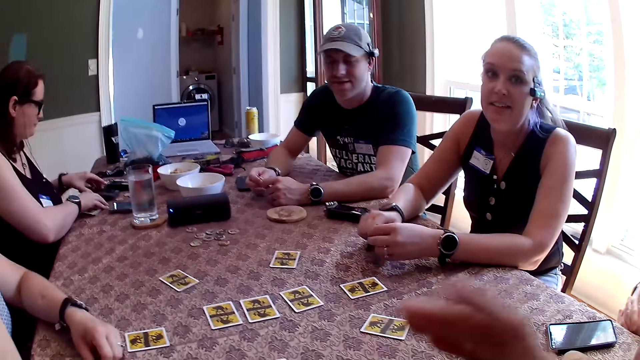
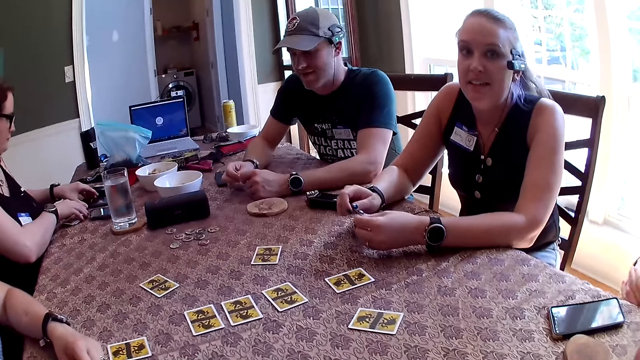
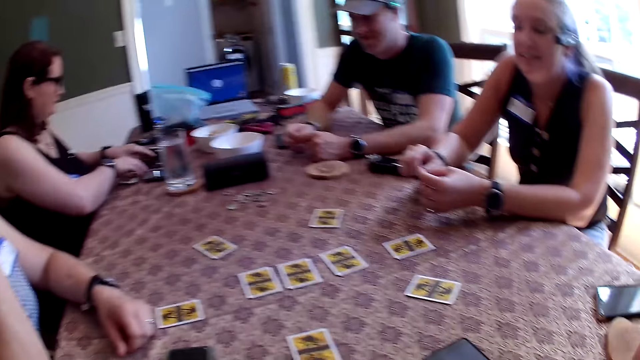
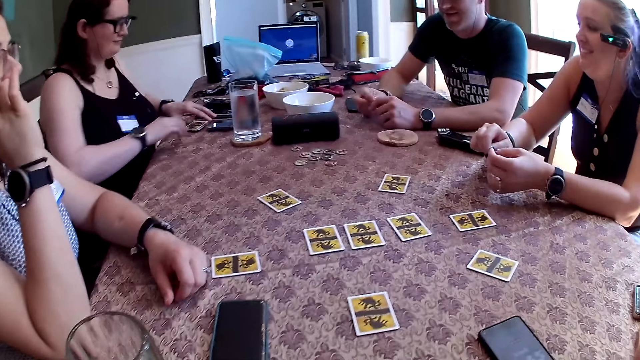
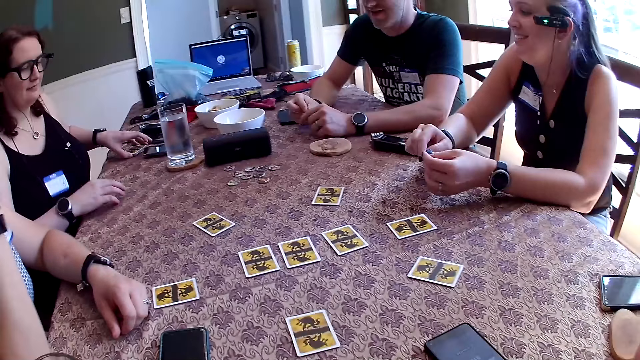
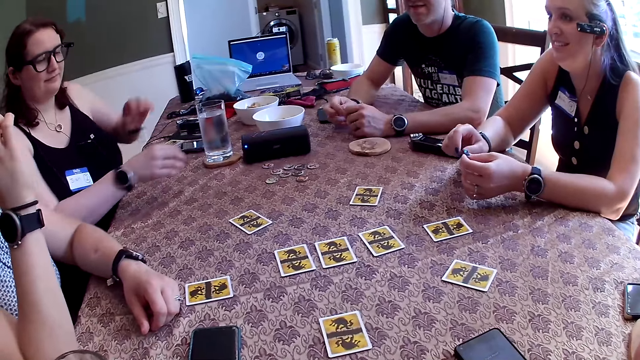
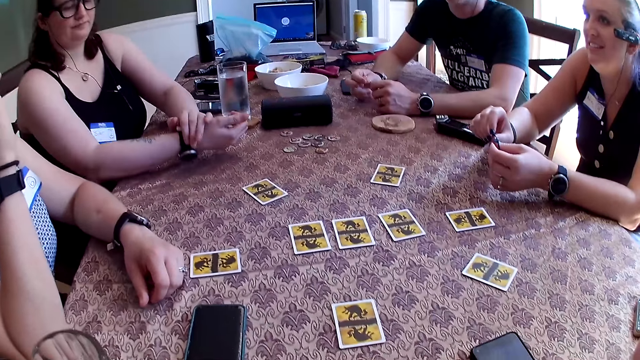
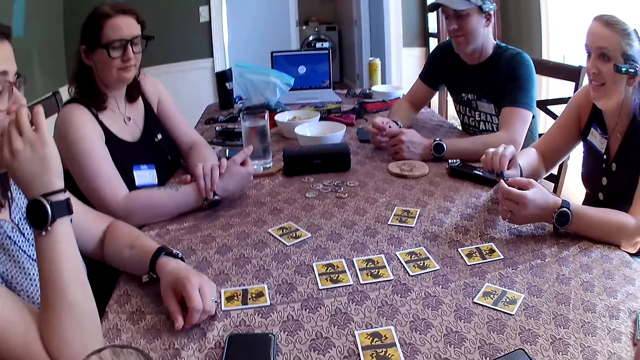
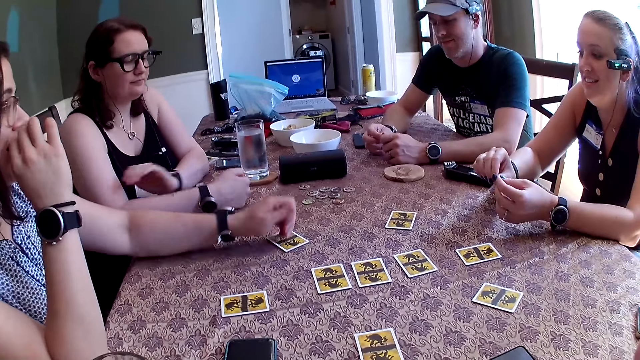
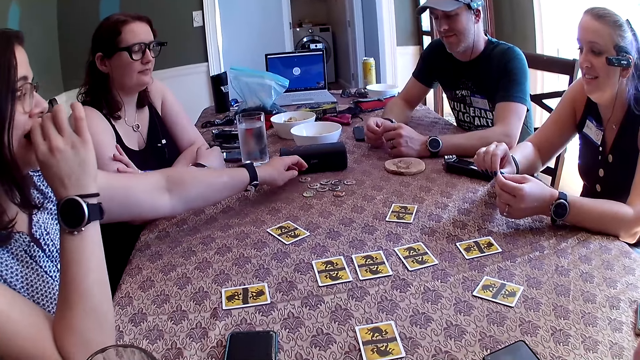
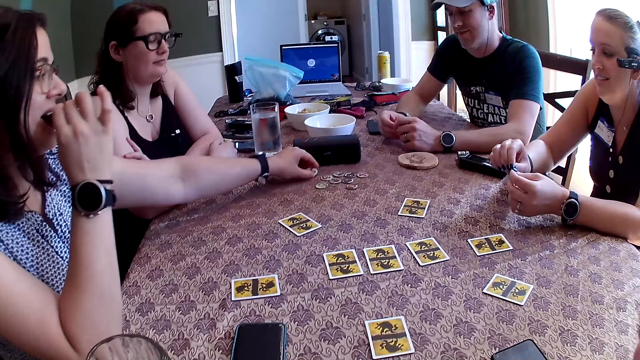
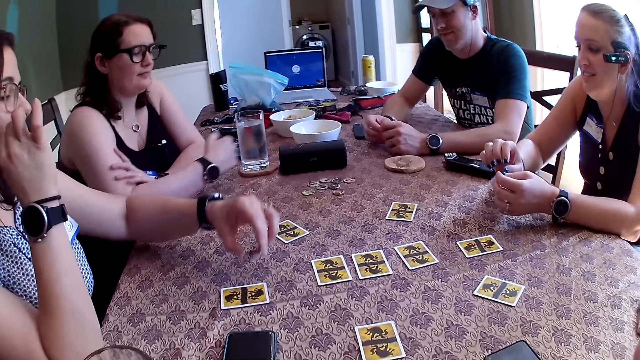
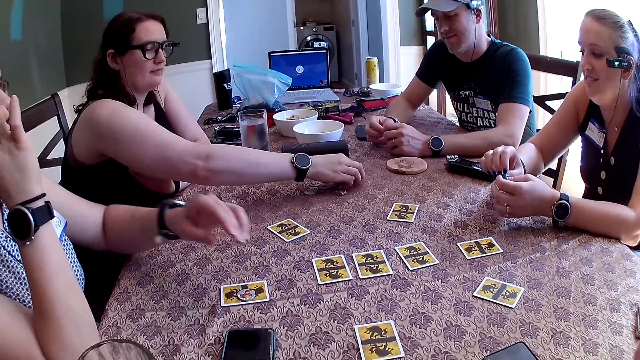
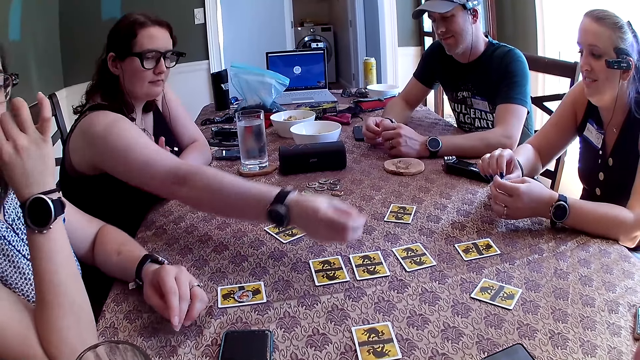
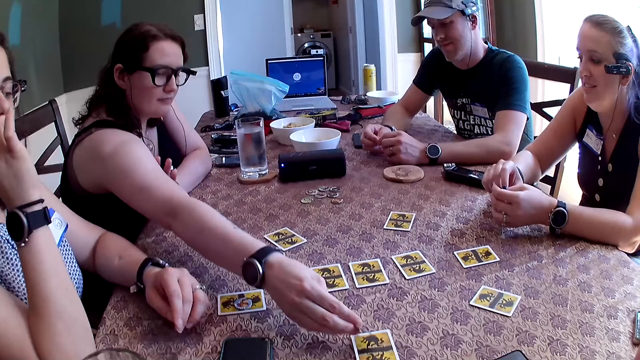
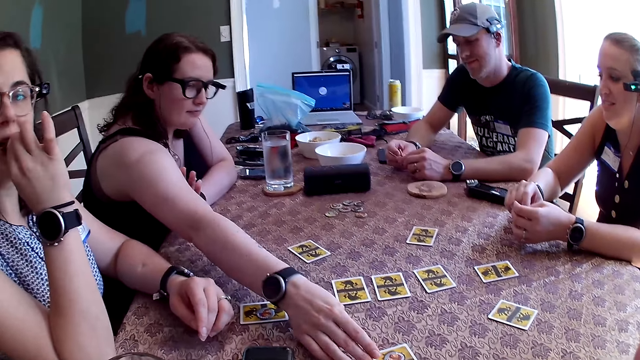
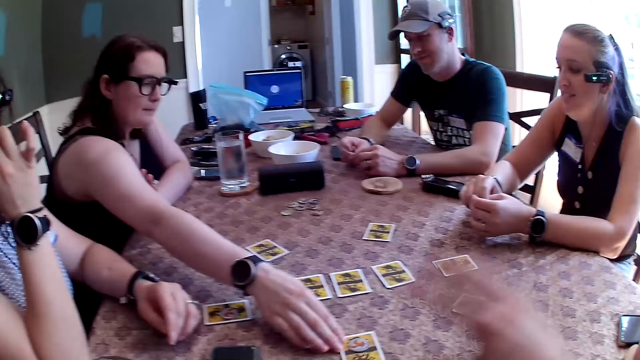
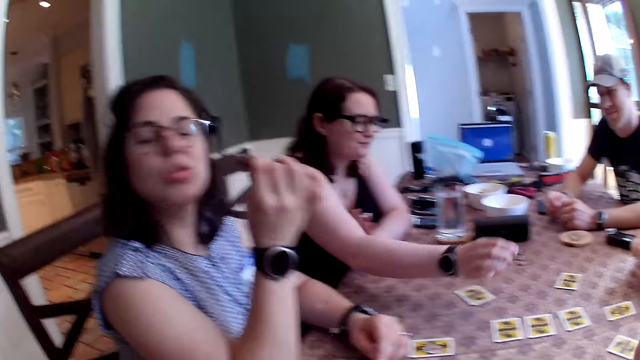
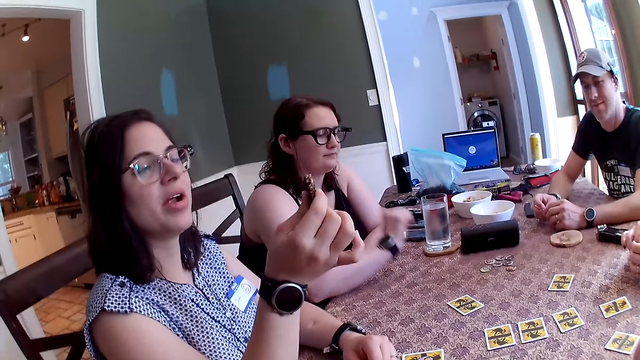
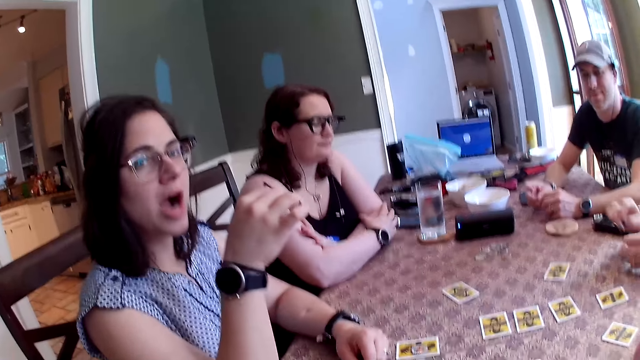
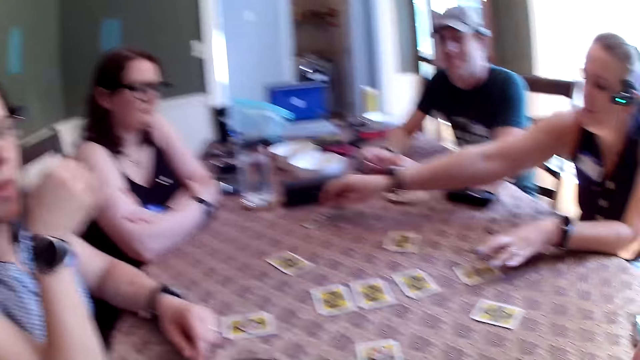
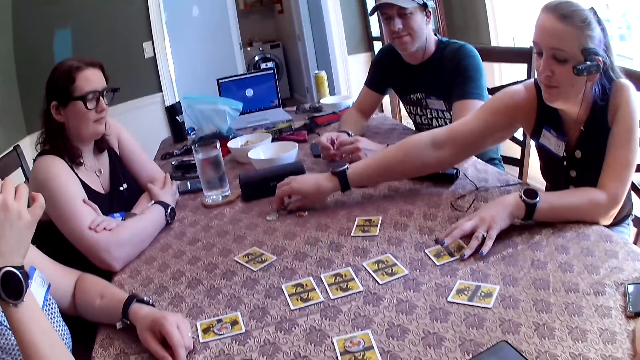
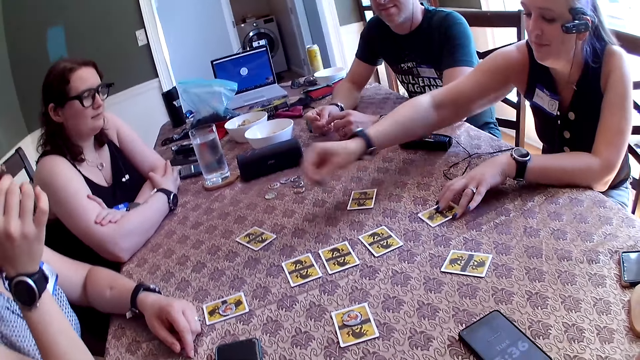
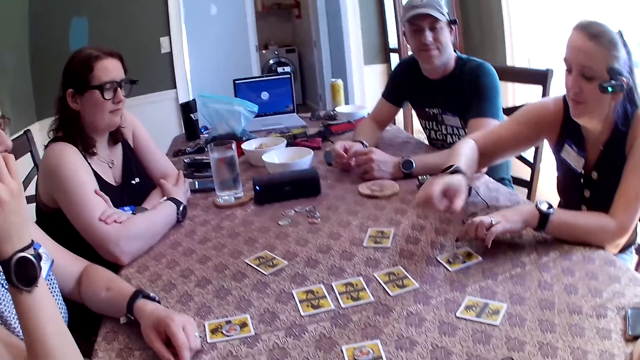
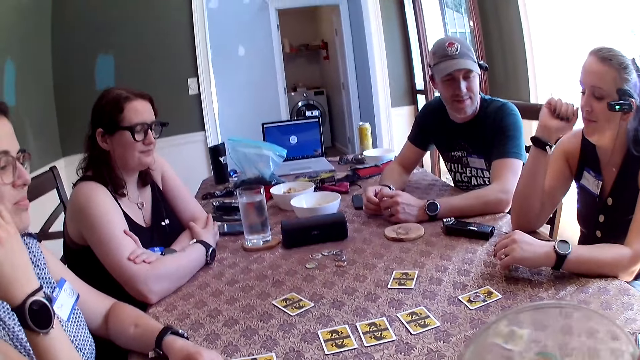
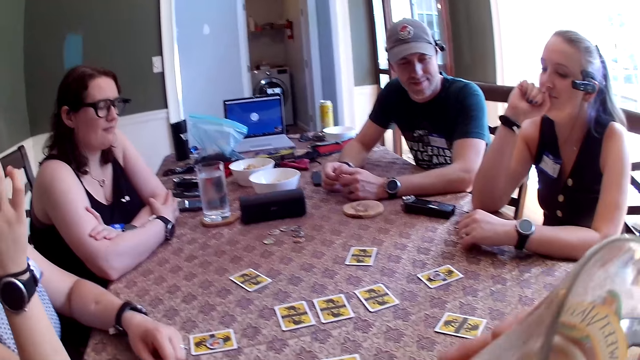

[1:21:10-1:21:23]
A woman moves a card on the table with her right hand. Another woman places her hands on the table. The first woman moves a card on the table with her left hand. The first woman places her hands on the table. A third woman picks up a coin on the table with her left hand. The second woman takes a token from the table with her left hand. The camera wearer looks at the table. The second woman puts the token on a card with her left hand. The third woman takes a token from the table with her right hand. The third woman puts the token on a card with her right hand and shifts the card with her right hand. The second woman takes a bite of the chocolate in her right hand. The camera wearer lifts the right hand. A fourth woman takes a token from the table with her right hand. The fourth woman slides a card on the table with her left hand and puts the token on the card with her right hand.

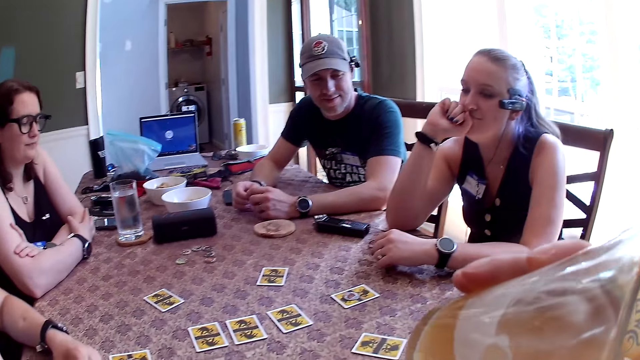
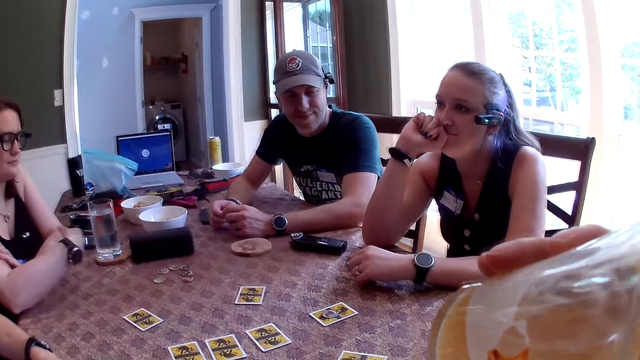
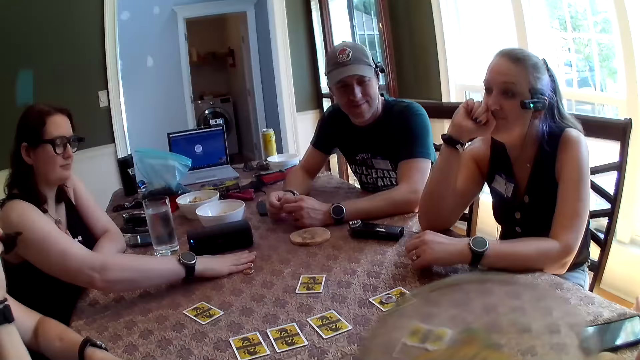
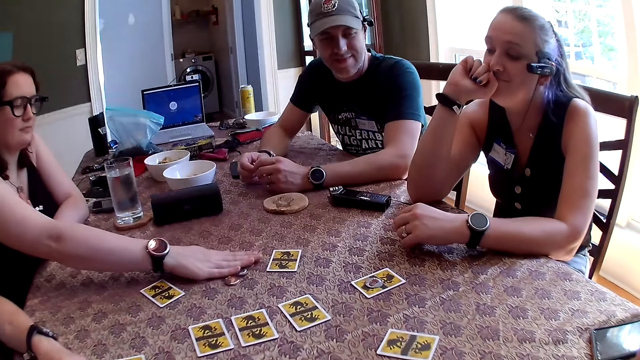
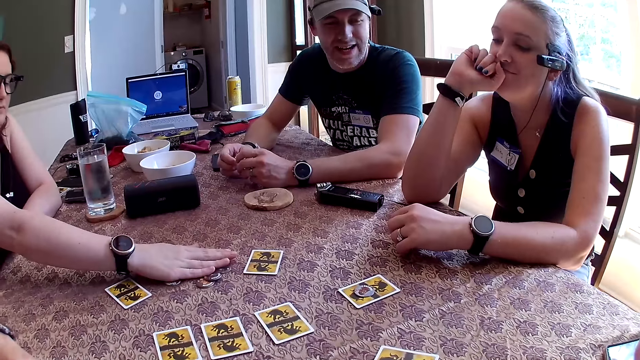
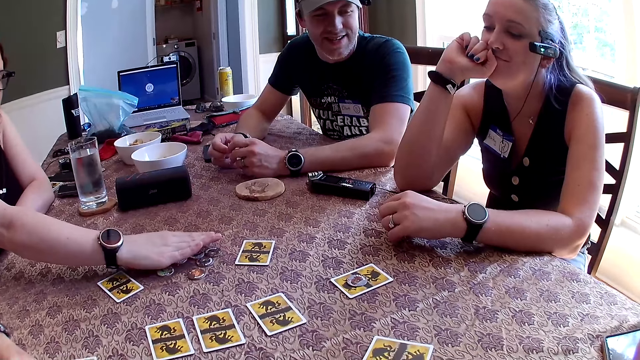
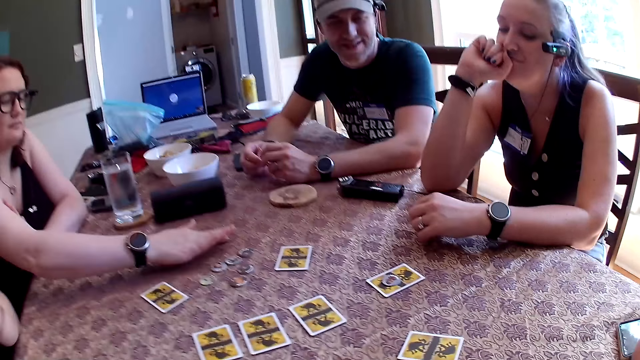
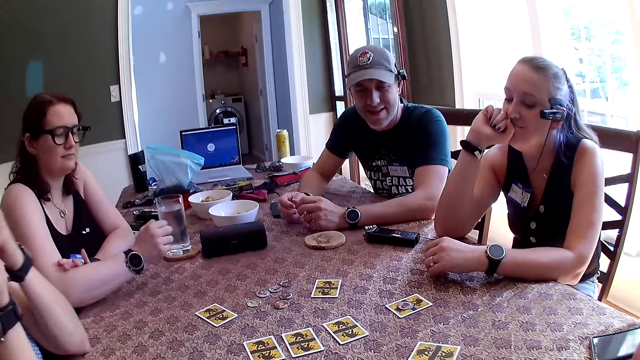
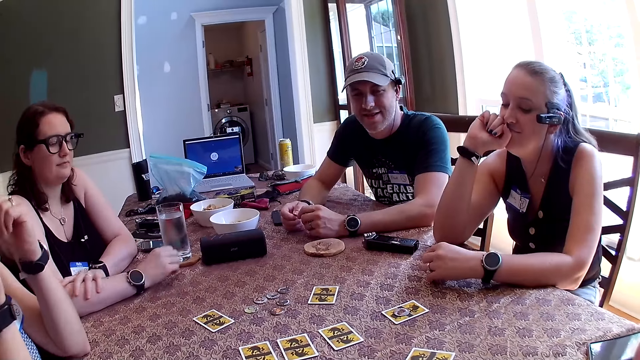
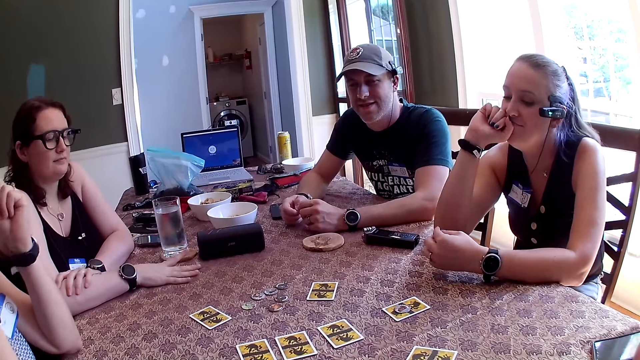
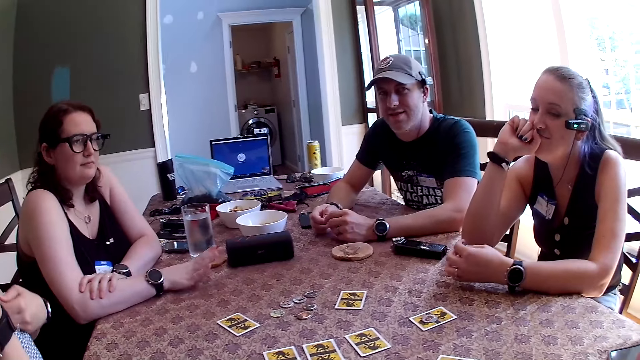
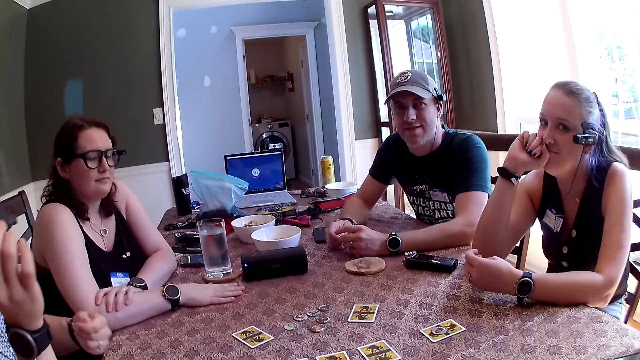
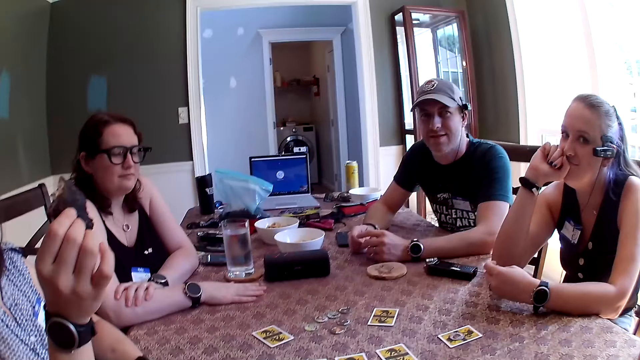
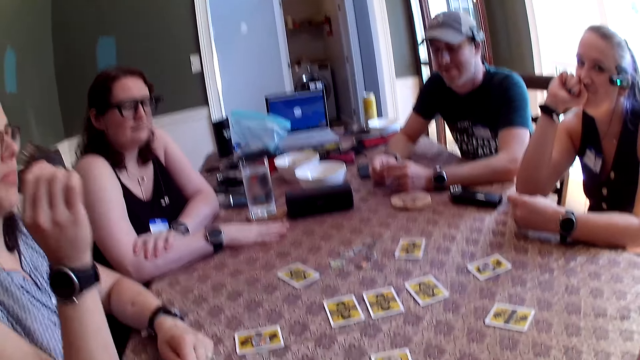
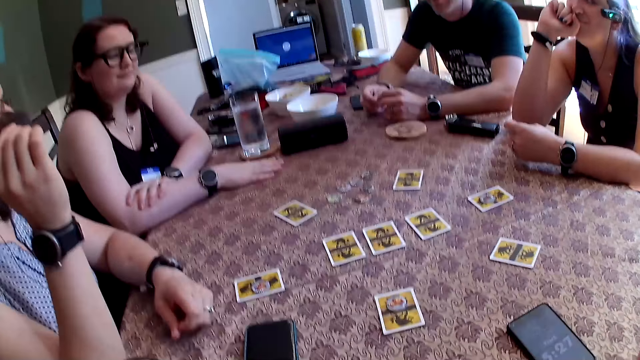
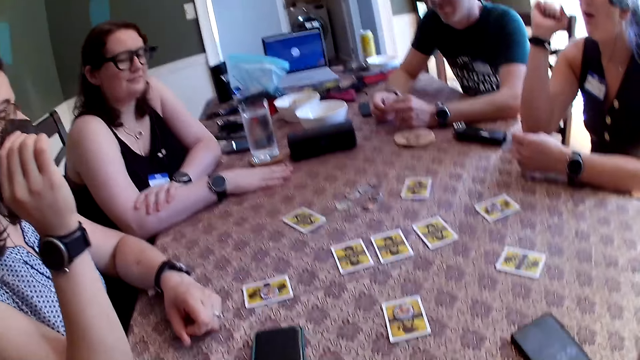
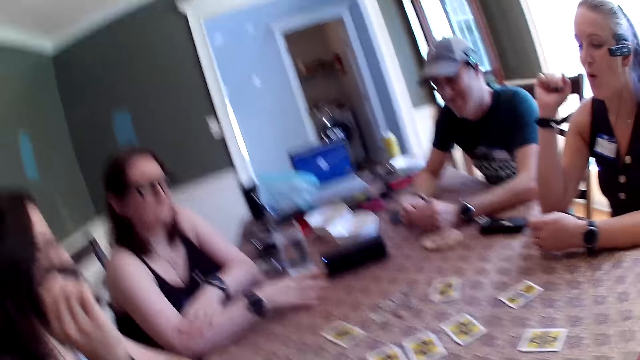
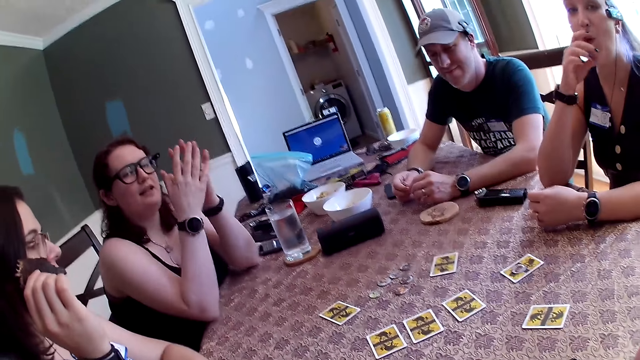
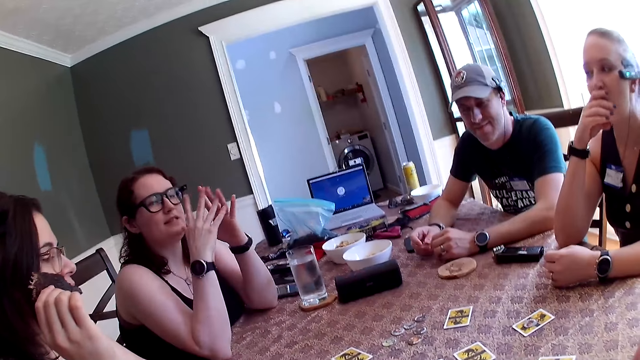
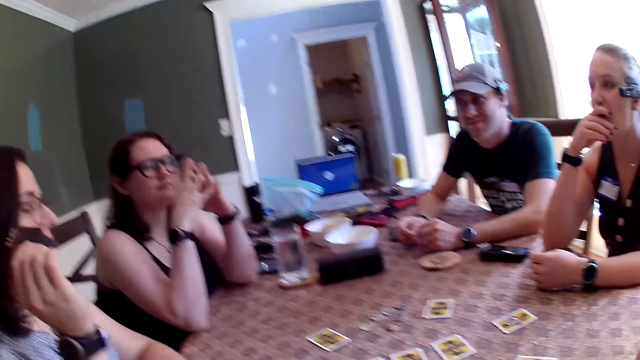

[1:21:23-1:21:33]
The camera wearer drinks juice out of a glass cup in his right hand. He lifts the glass. A woman shifts tokens on the table with her right hand. The woman taps on the table with her right hand. The camera wearer looks around.
